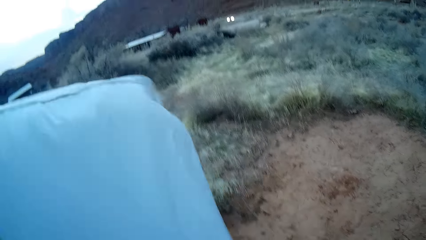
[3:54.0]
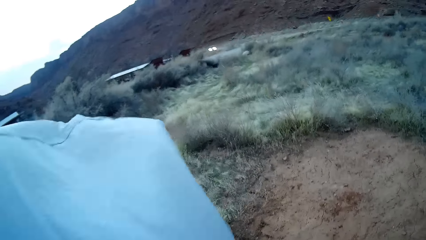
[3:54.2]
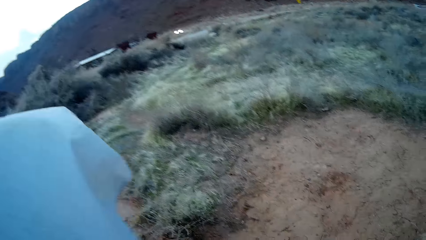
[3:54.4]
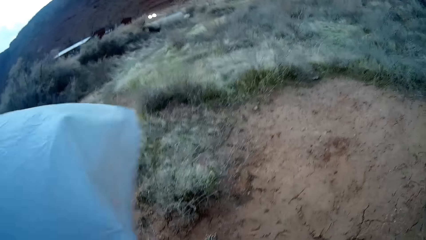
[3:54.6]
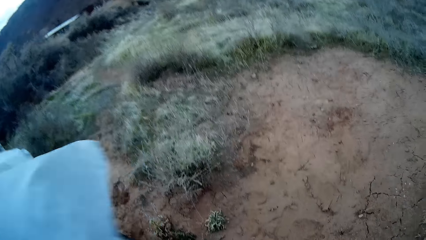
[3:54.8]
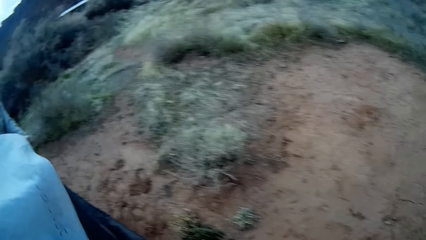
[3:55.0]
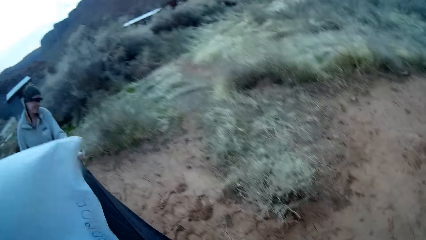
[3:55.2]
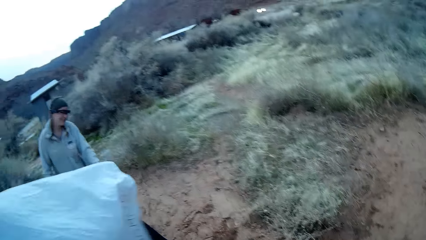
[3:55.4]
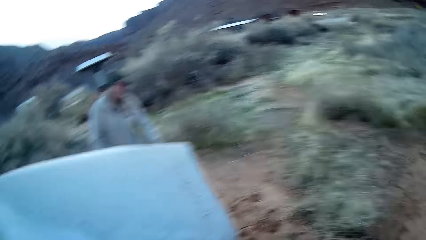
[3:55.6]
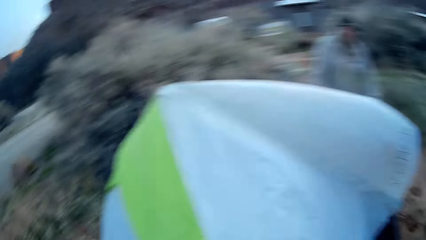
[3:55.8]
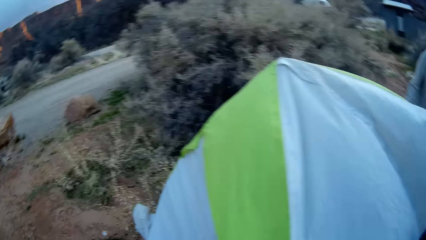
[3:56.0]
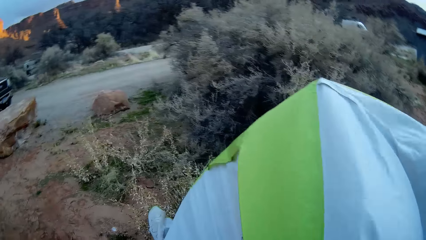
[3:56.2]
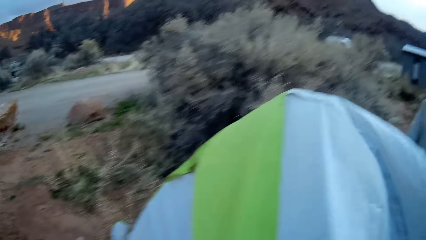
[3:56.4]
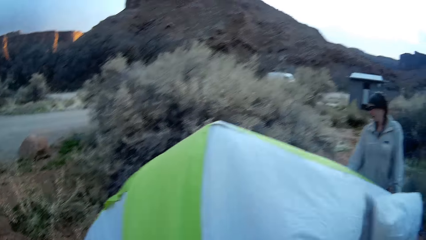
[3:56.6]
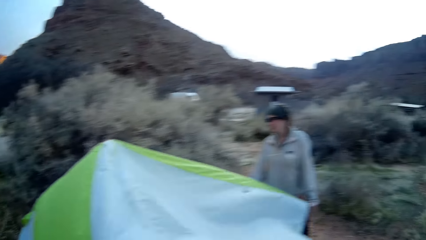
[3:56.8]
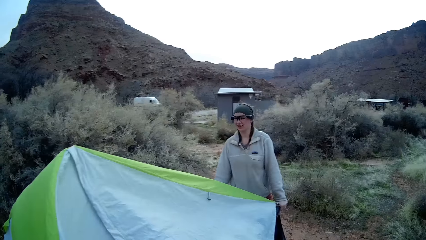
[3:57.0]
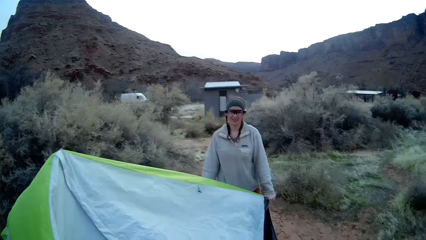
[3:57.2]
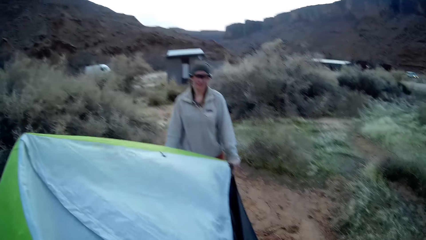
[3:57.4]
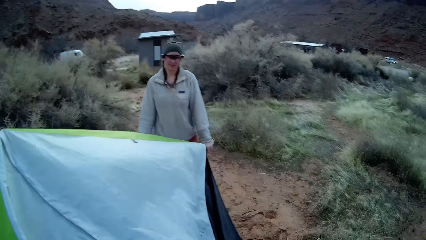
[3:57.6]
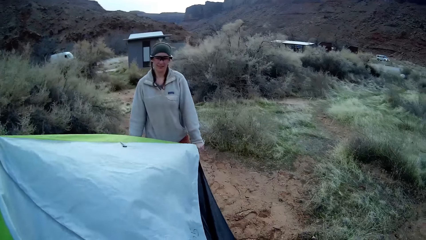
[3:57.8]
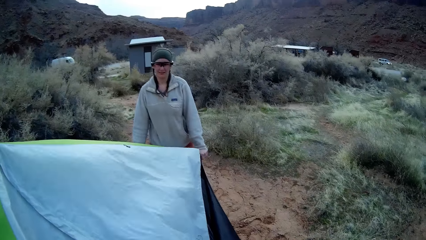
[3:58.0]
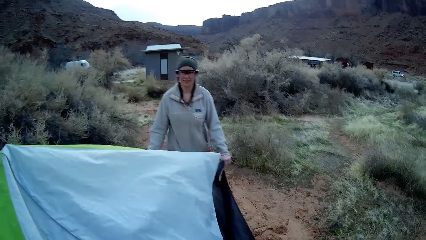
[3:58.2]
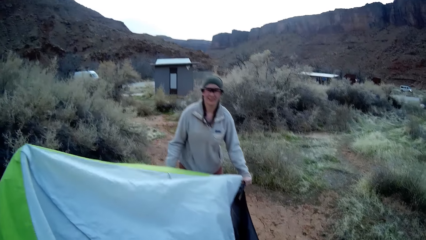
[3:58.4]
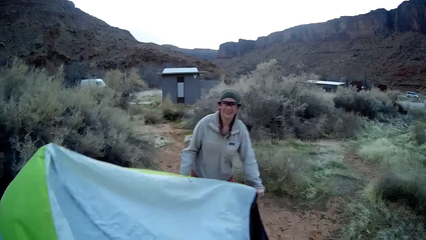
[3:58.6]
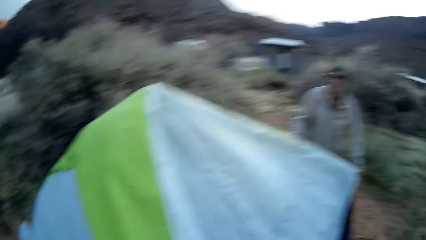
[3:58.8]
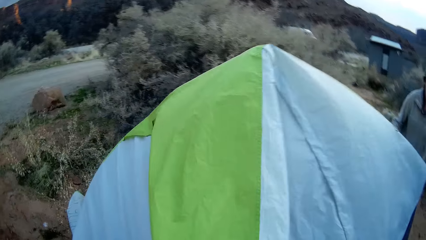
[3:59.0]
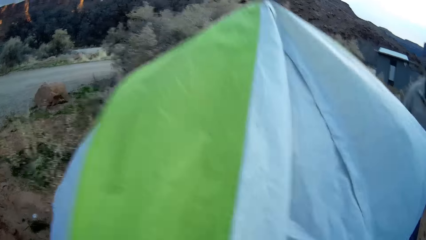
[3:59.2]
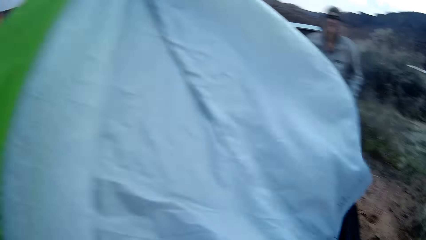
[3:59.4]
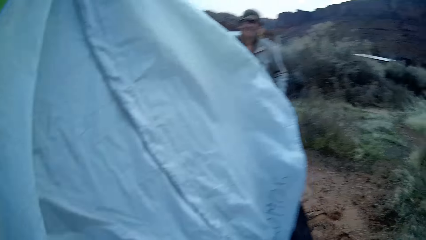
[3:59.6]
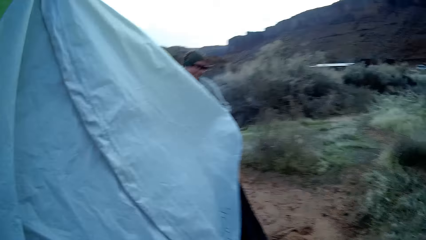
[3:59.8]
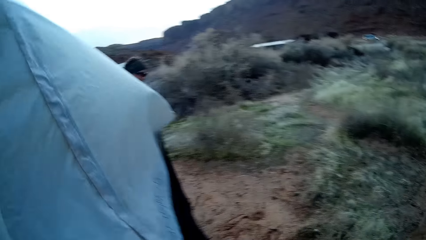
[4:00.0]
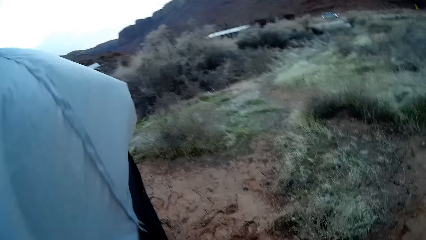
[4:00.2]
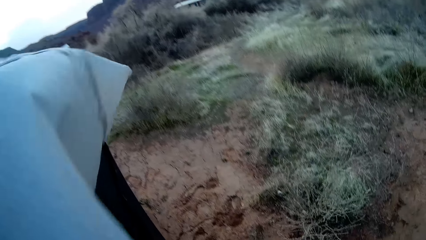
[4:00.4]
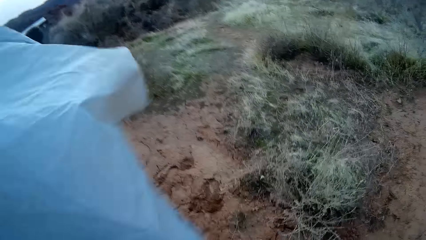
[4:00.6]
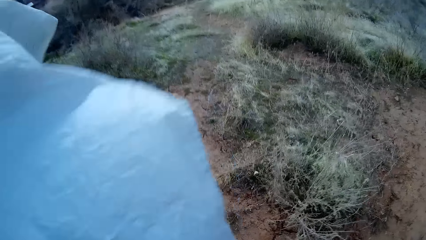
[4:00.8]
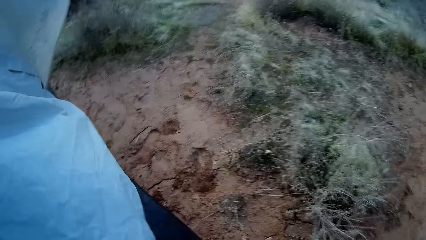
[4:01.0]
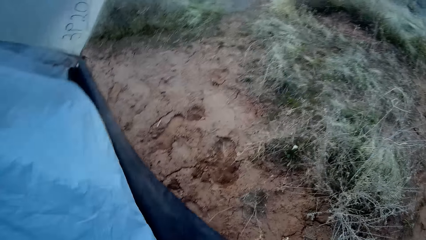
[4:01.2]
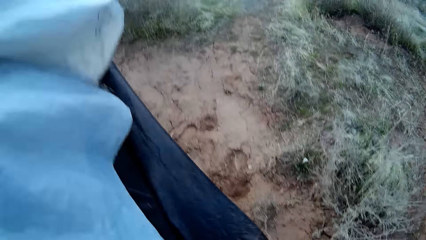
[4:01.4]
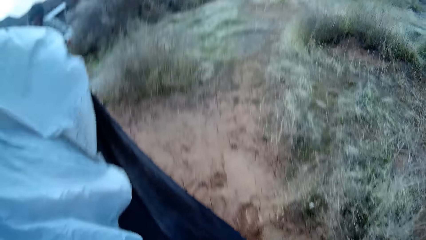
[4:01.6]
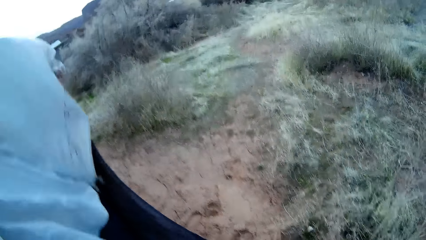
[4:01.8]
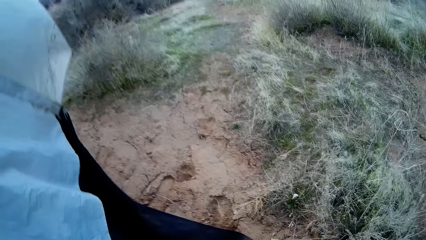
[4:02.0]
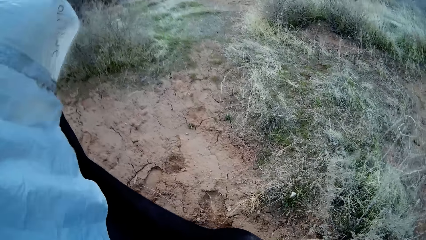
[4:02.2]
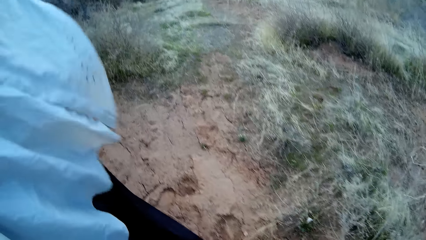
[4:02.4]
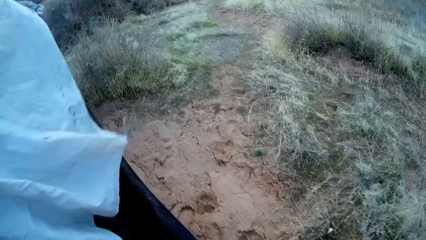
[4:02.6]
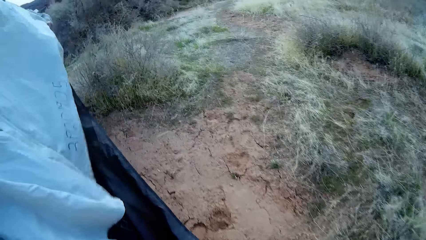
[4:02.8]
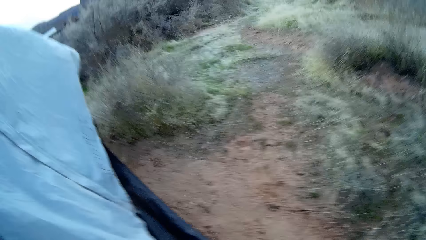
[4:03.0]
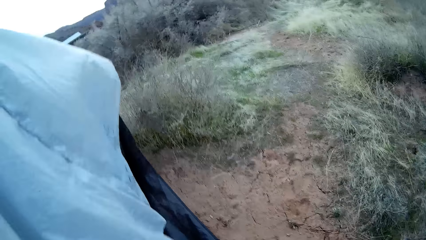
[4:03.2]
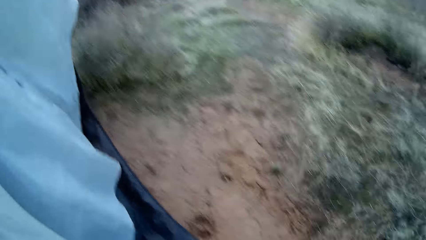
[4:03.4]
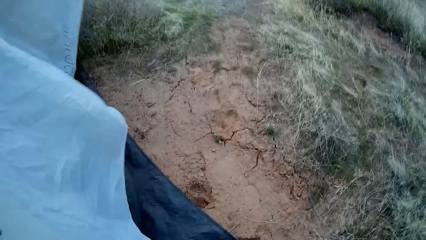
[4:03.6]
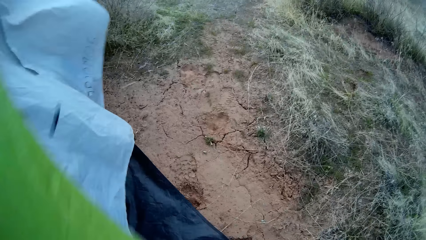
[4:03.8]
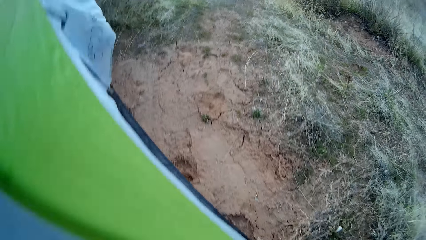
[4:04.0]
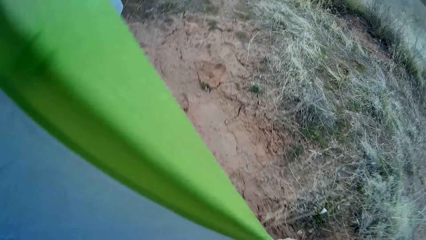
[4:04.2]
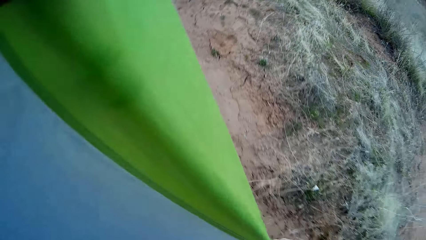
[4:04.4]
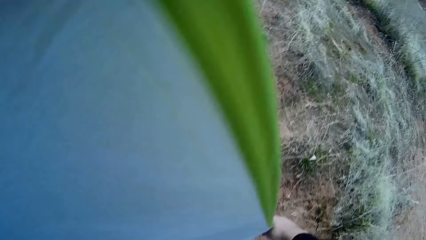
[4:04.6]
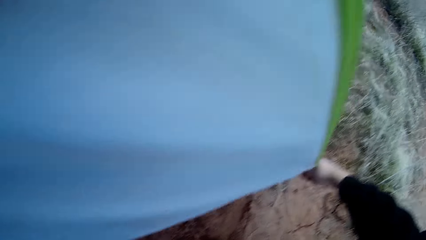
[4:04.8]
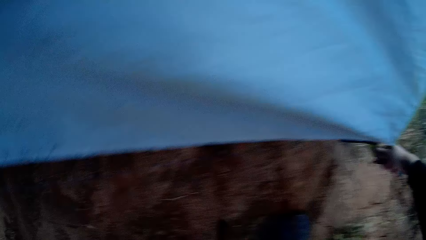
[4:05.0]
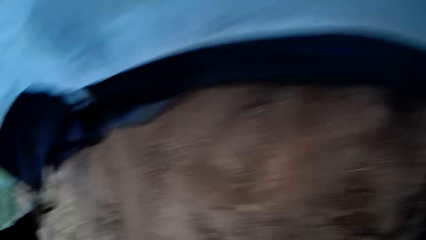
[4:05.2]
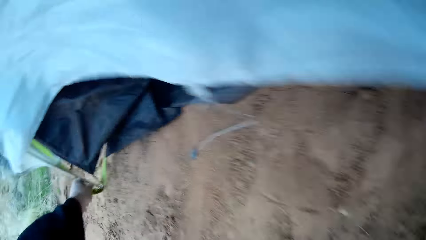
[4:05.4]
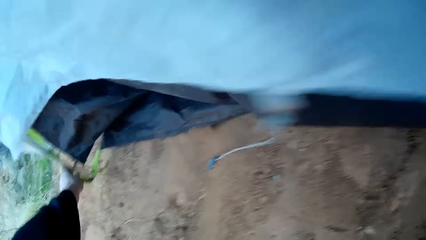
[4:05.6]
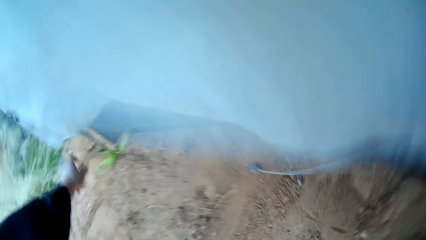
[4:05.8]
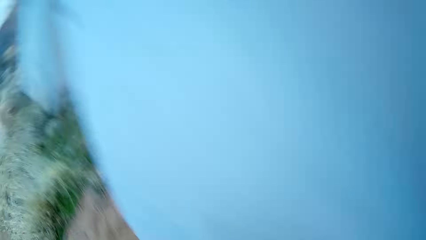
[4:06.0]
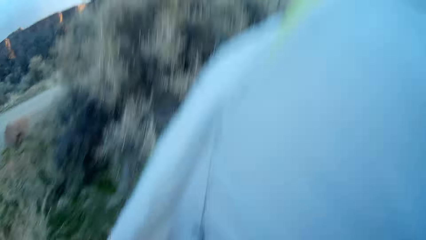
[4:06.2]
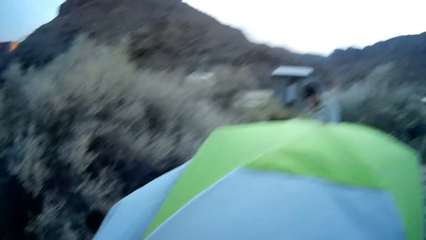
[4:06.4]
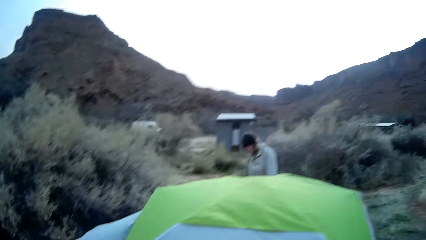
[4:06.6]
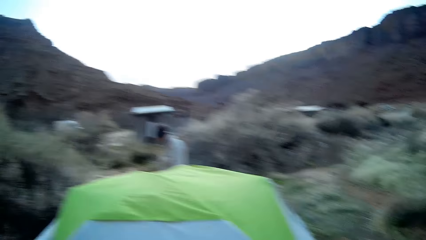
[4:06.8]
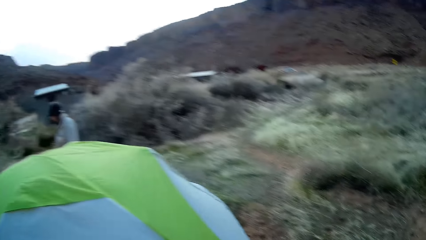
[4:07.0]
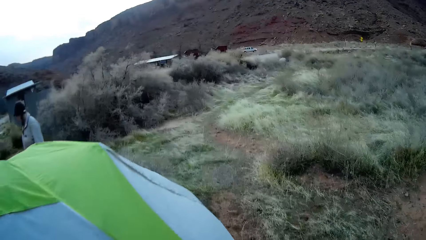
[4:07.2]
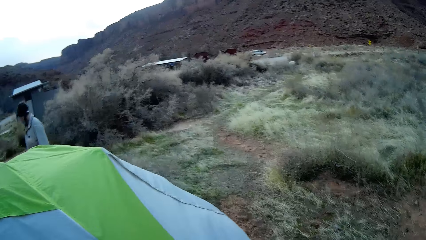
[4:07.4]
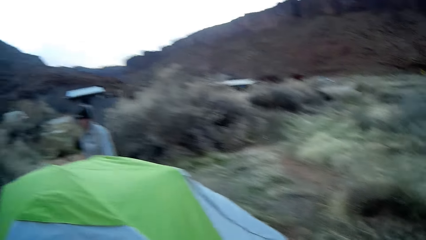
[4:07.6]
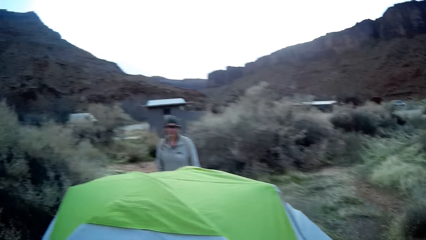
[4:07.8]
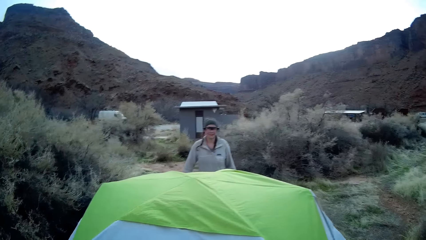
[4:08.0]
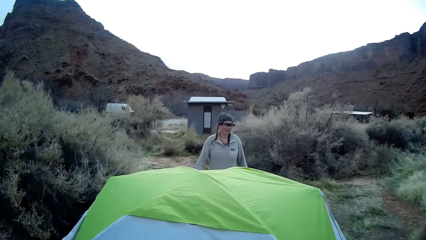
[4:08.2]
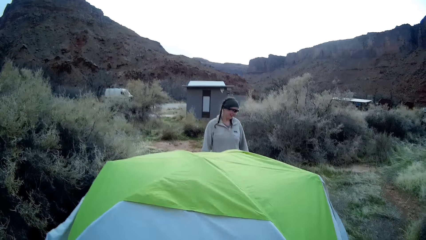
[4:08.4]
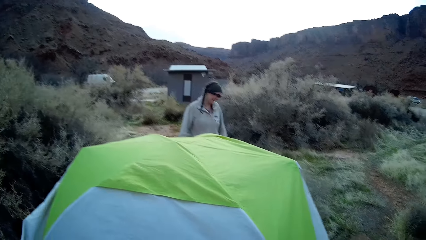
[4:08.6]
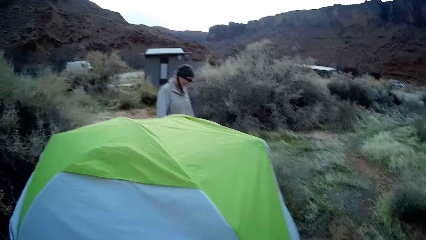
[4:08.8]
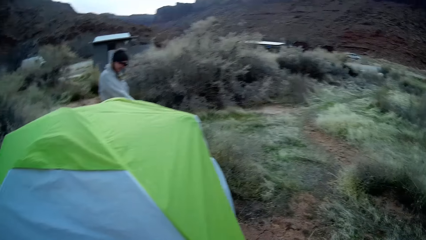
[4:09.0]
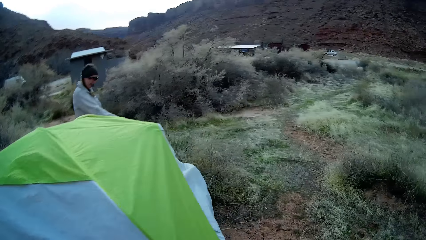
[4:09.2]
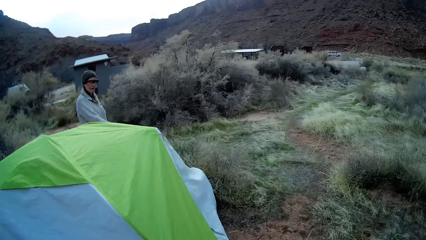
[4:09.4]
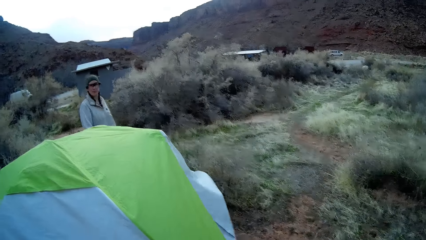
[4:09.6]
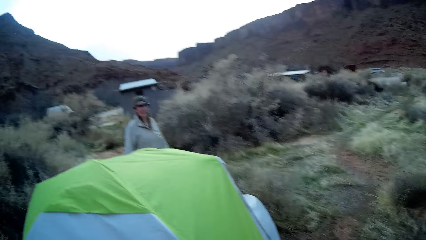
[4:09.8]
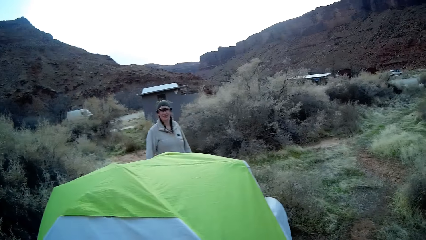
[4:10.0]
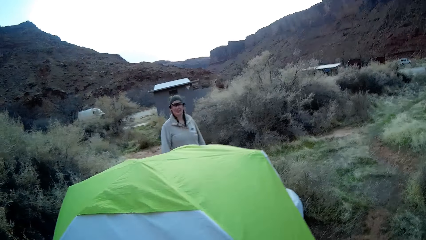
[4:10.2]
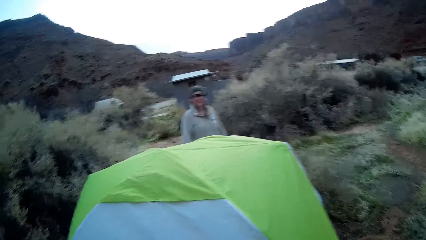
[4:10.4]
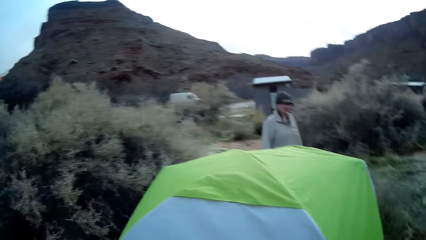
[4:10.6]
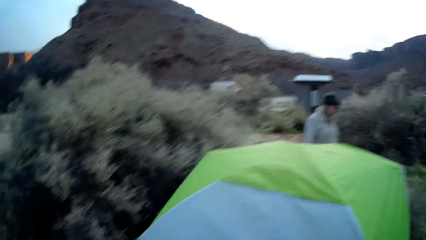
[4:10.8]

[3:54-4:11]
A person lowers the tent.
